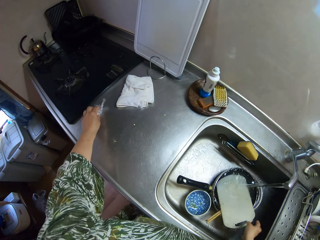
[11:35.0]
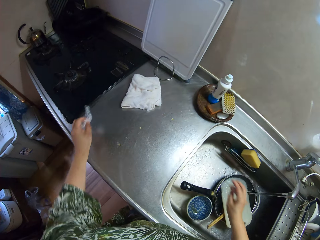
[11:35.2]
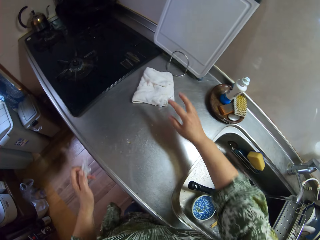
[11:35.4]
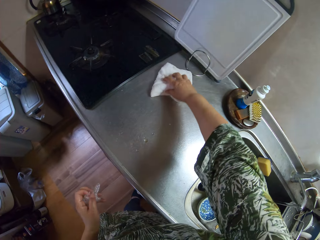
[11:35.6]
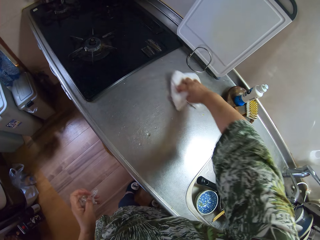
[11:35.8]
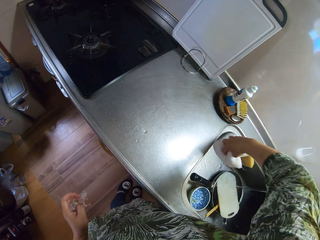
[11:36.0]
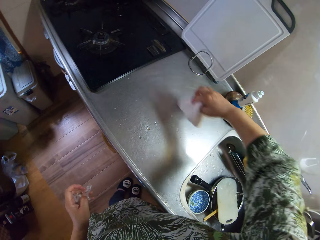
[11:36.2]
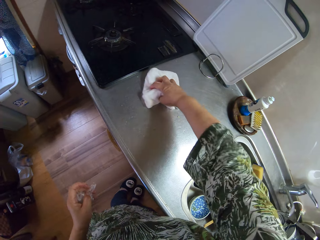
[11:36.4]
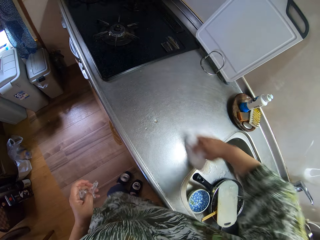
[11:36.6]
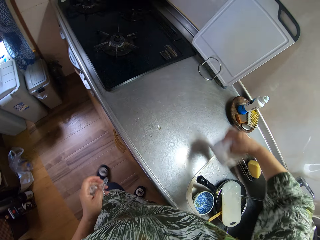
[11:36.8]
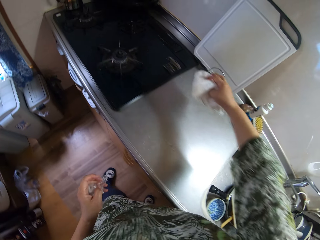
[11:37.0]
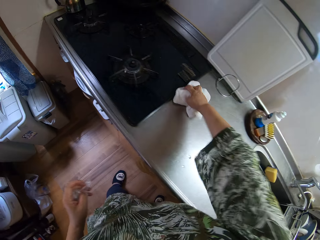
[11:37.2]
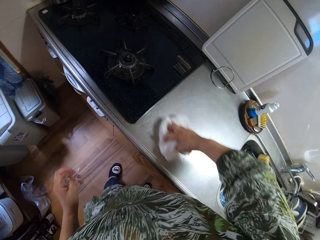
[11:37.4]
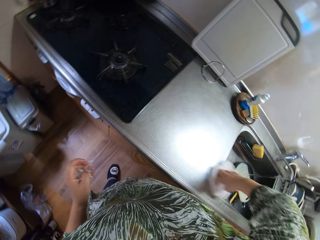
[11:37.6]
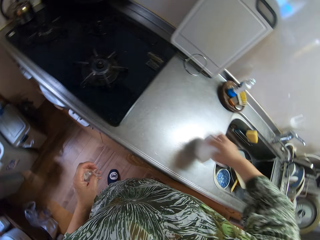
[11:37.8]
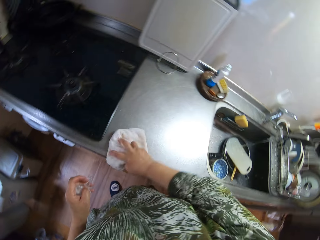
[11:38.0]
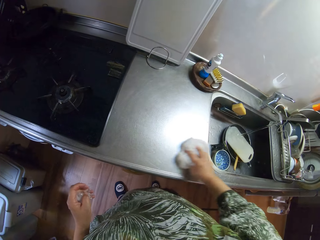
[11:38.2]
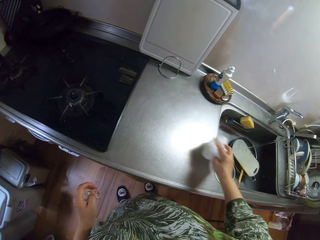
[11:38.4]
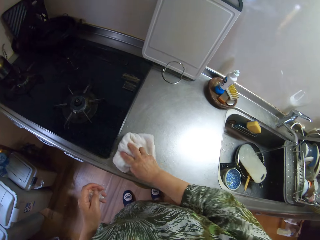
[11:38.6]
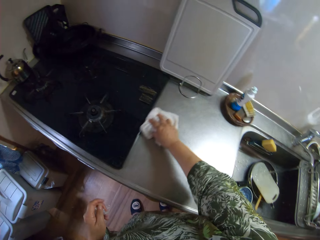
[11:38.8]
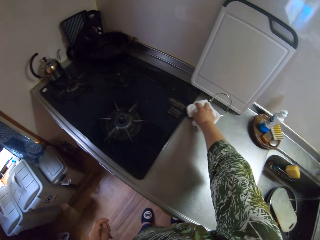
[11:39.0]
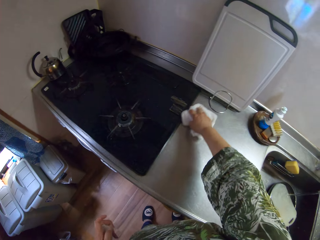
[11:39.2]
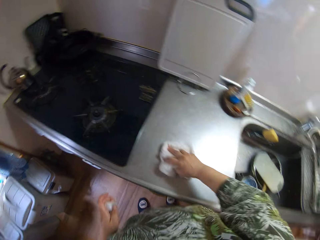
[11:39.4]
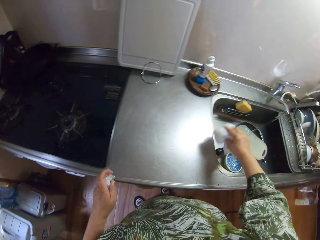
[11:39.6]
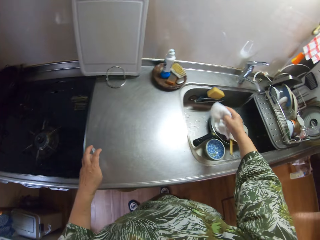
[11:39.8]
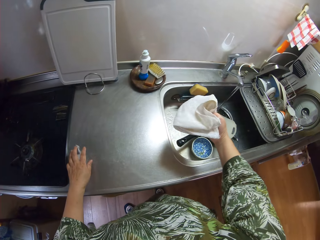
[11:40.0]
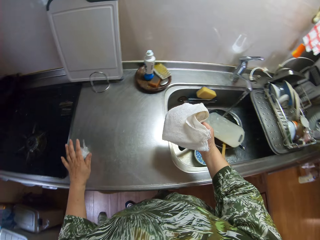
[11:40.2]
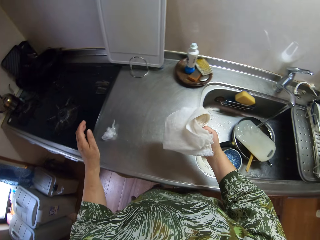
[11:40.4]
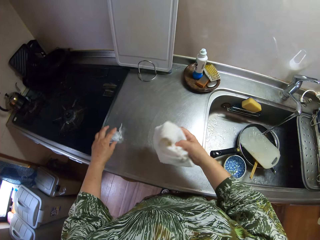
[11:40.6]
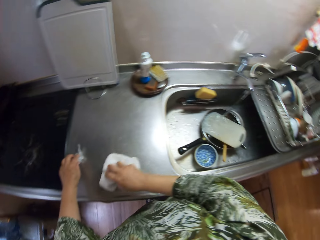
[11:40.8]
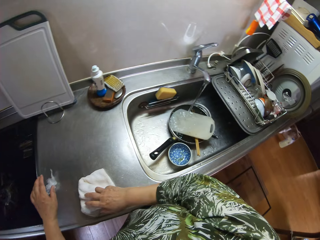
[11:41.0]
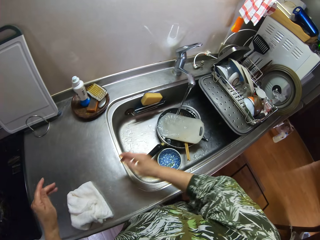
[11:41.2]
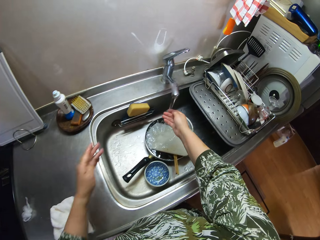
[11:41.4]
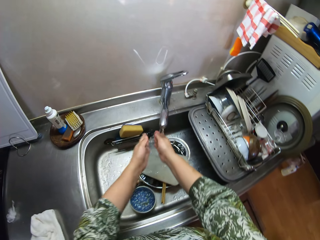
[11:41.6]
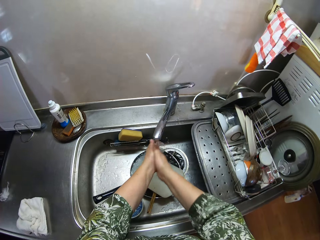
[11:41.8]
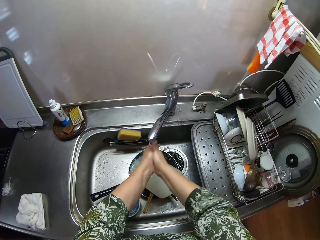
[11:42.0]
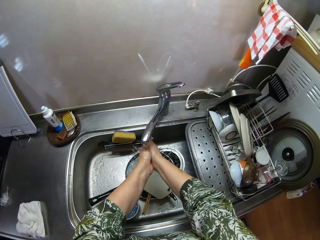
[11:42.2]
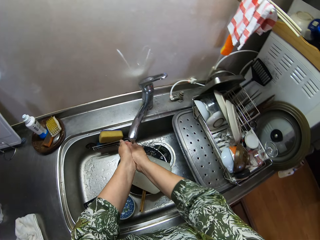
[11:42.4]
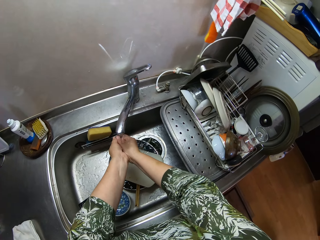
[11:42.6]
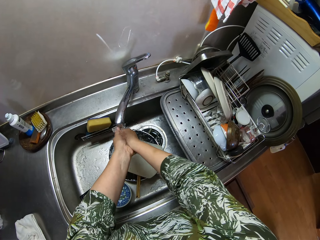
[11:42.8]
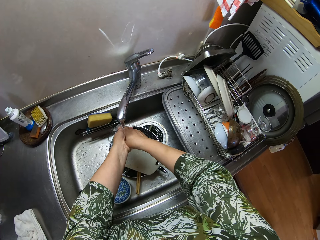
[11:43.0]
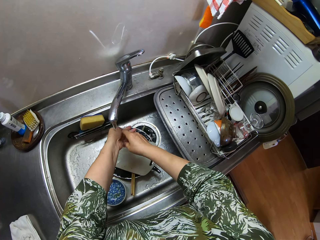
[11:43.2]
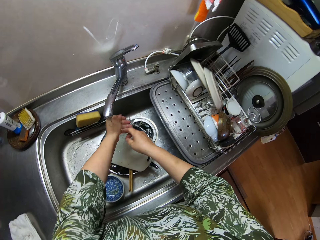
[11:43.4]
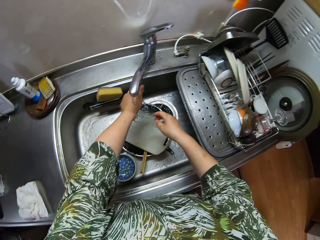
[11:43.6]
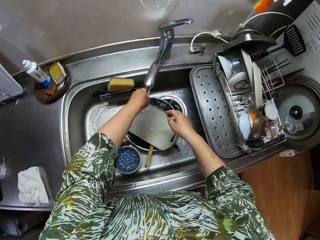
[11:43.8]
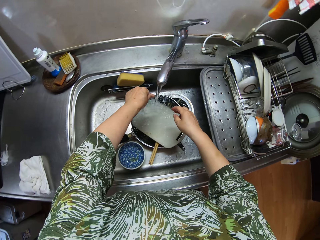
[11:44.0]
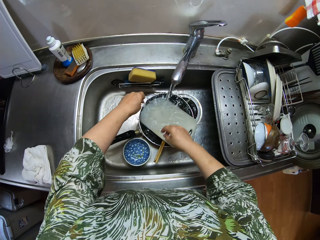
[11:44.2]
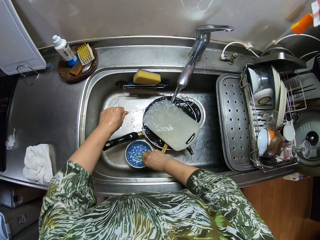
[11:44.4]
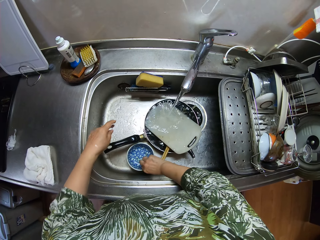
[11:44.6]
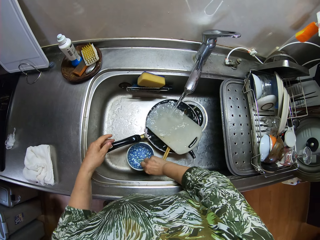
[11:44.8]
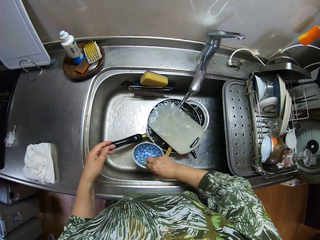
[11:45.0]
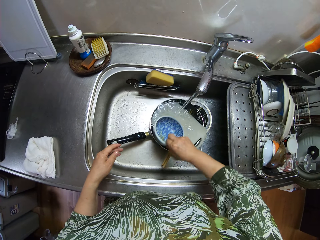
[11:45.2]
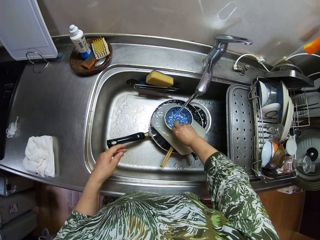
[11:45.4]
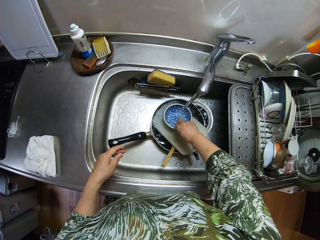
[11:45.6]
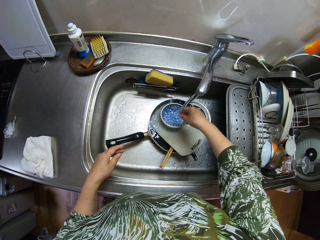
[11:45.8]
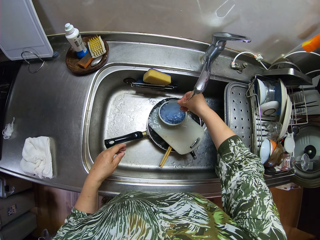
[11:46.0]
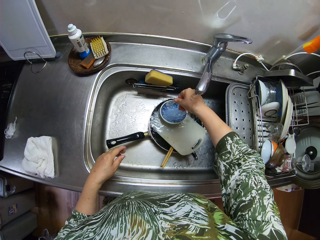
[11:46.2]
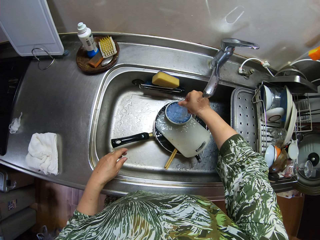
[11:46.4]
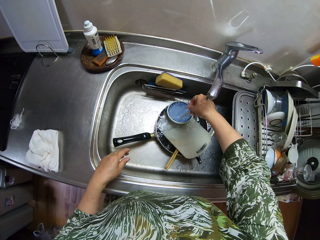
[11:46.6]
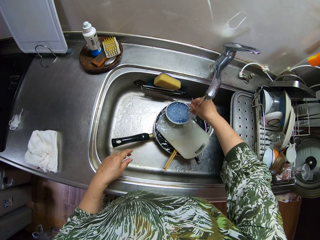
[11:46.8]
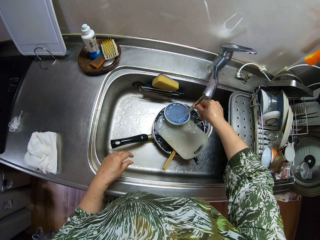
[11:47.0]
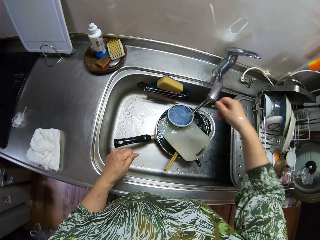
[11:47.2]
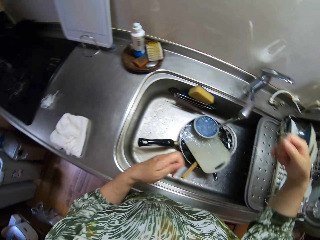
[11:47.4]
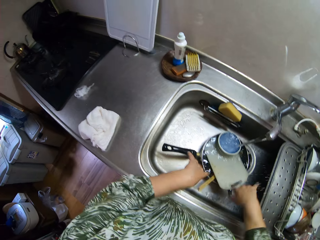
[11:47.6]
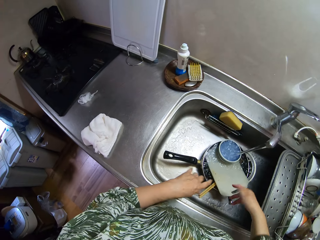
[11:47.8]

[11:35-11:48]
The camera wearer puts the chopping board in the sink. She picks the packaging paper. She cleans the sink area with a cloth. She puts the packaging paper on the sink area. She puts the cloth in the sink area. She washes her hands. She picks a bowl. She adjusts the bowl. She puts the bowl on top of the chopping board. She washes her hands again.
